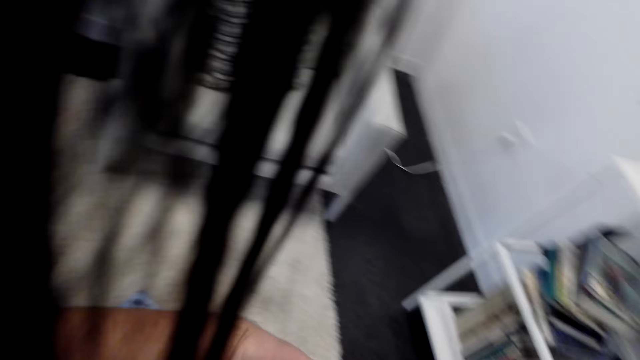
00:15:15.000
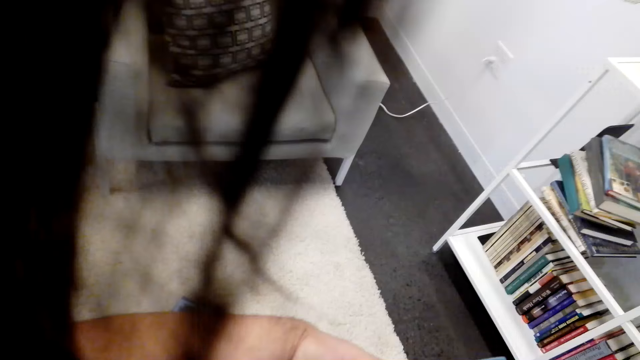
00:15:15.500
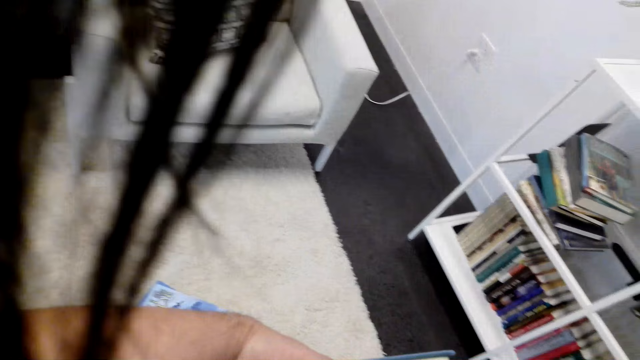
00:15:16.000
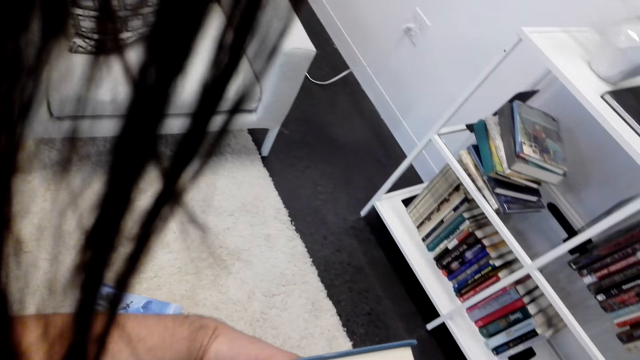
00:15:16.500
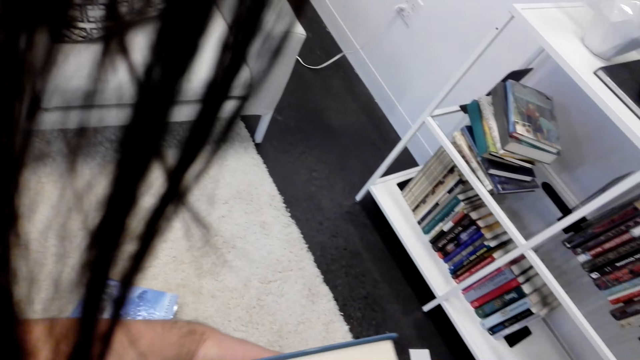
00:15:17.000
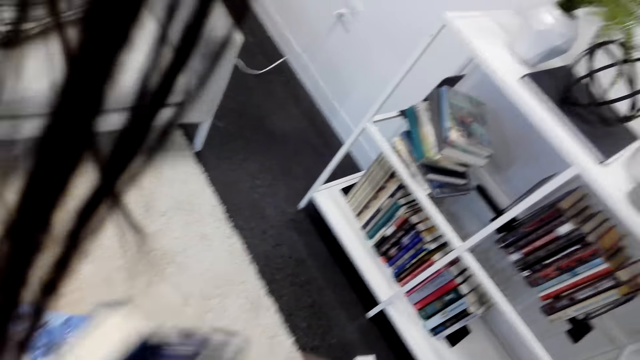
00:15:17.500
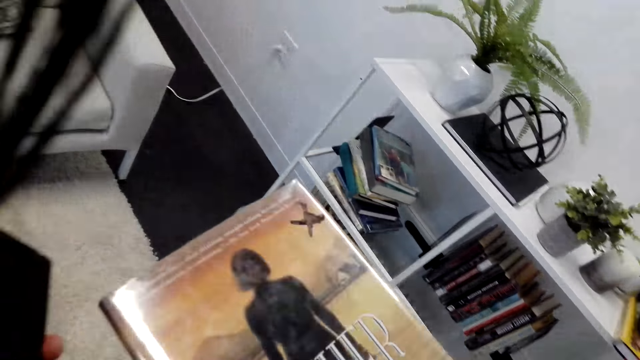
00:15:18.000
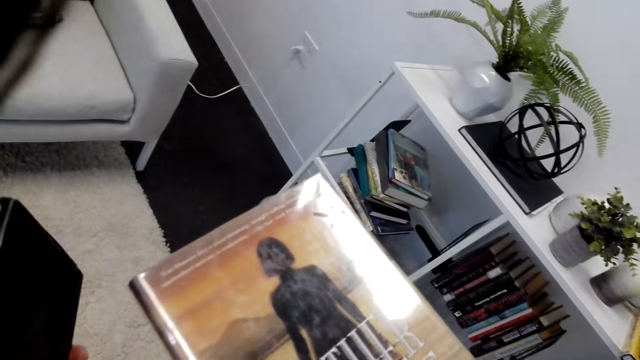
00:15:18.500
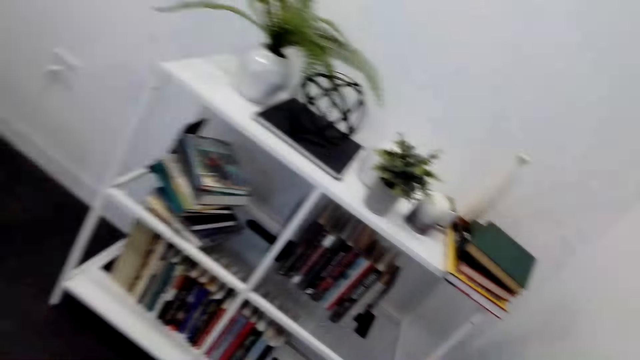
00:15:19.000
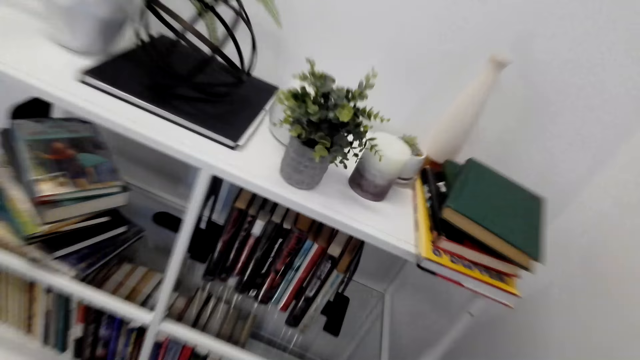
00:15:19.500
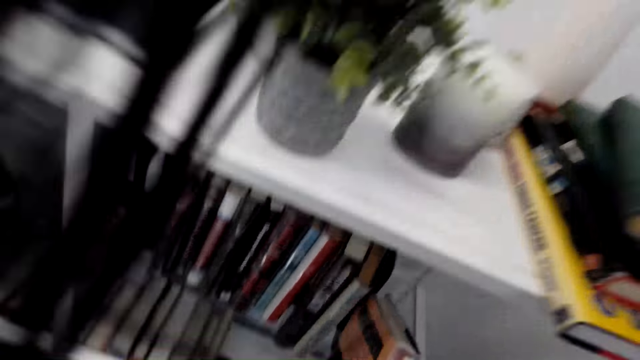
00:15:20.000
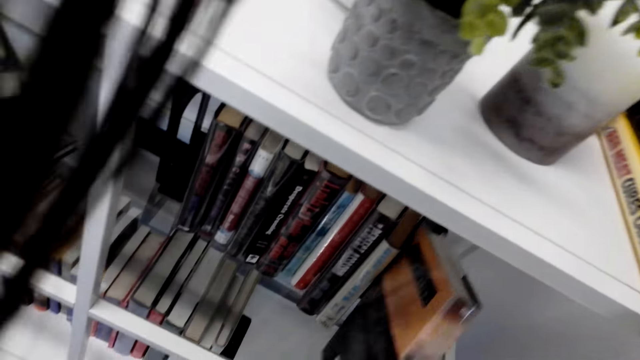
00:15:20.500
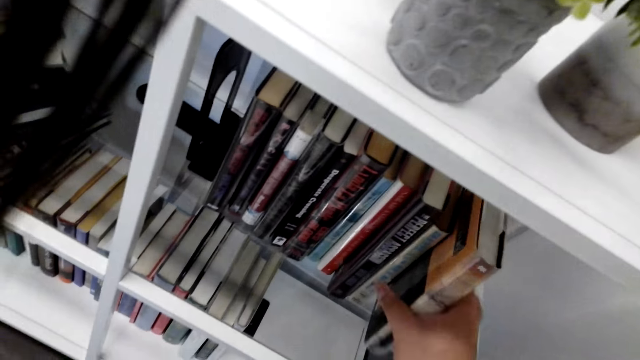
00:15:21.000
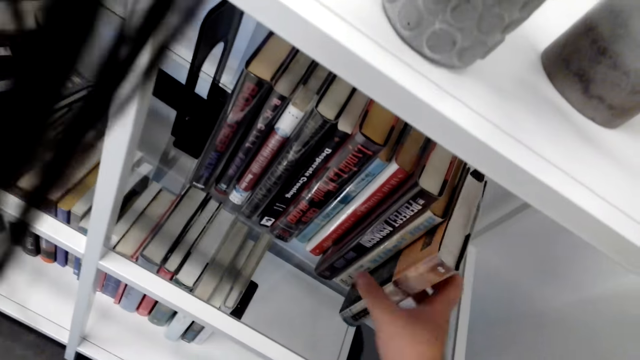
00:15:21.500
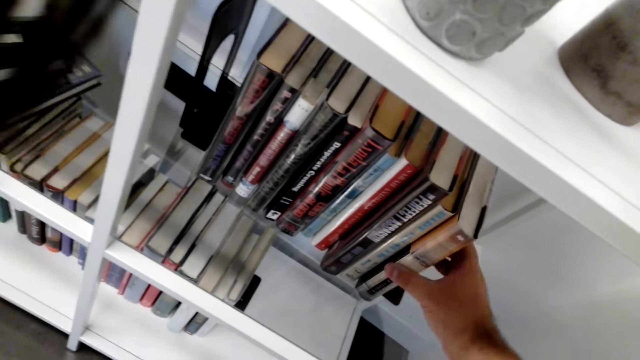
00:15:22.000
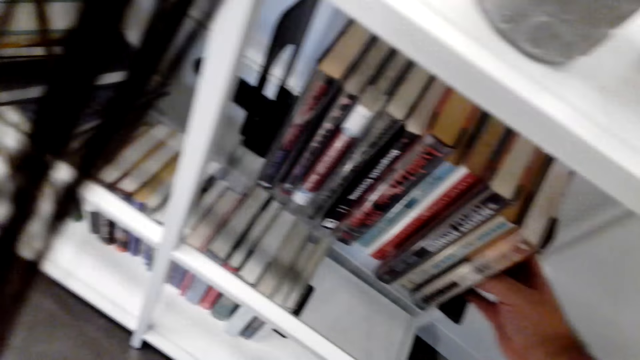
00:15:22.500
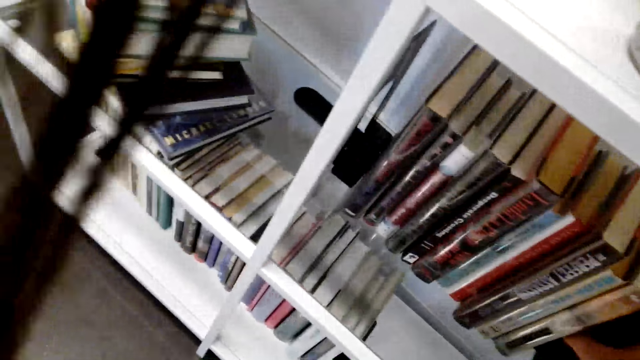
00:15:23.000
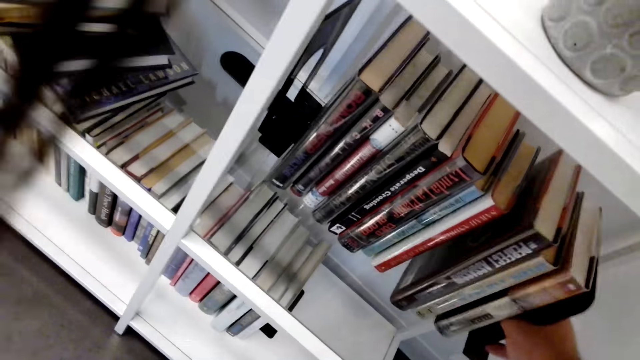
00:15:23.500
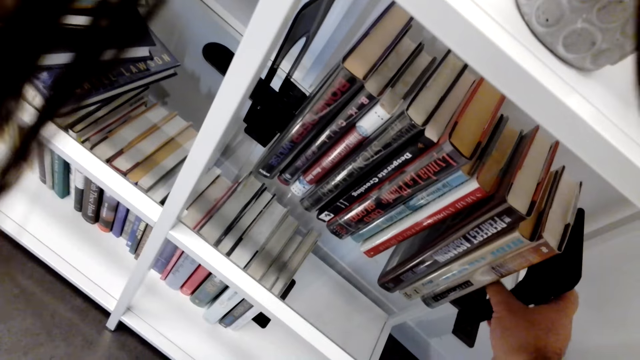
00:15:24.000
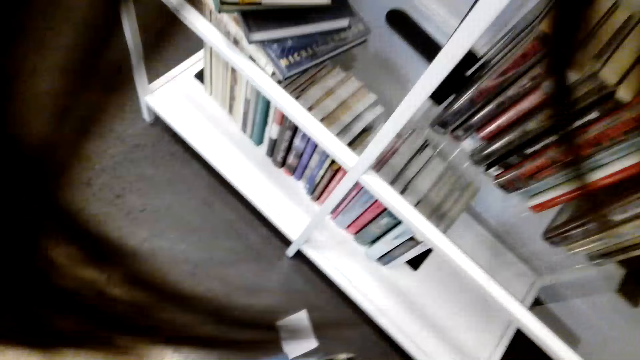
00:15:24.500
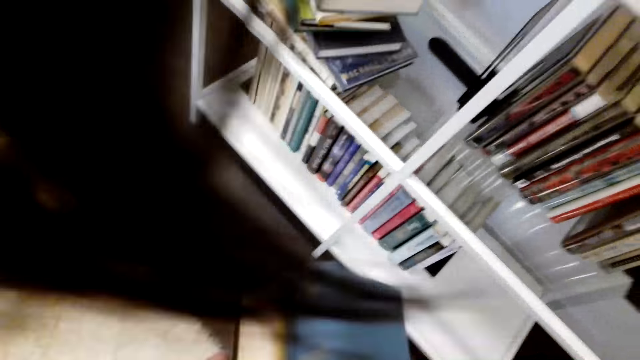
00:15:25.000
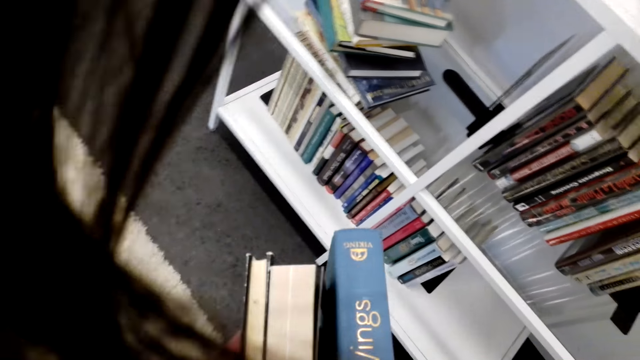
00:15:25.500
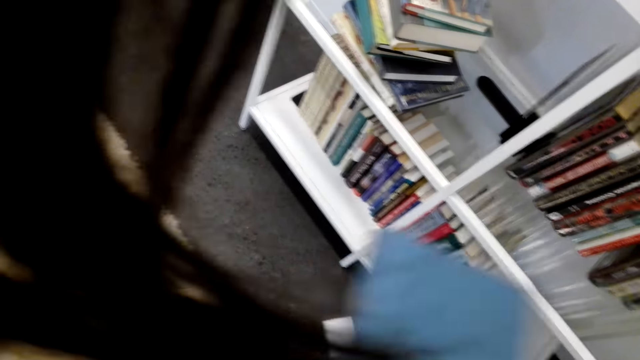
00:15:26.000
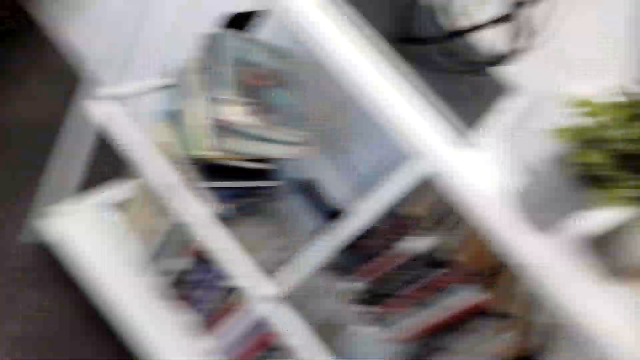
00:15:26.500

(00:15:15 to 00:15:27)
The camera wearer puts the books in the shelf.

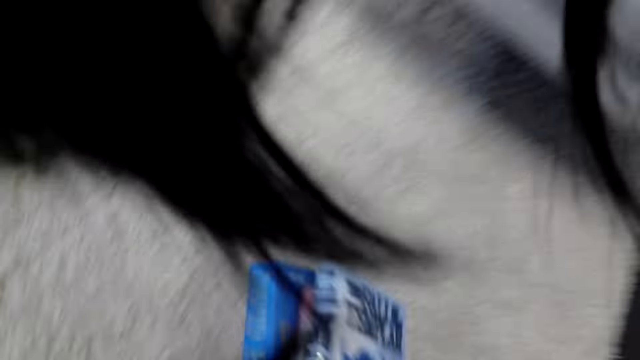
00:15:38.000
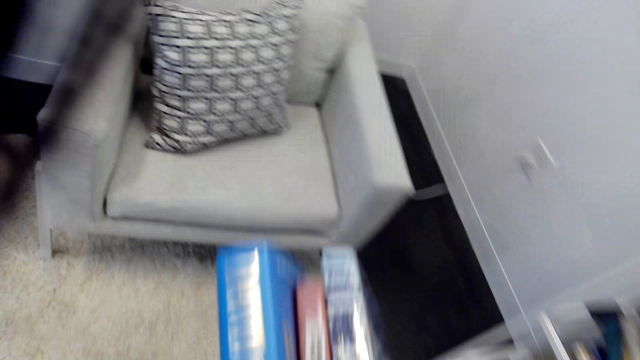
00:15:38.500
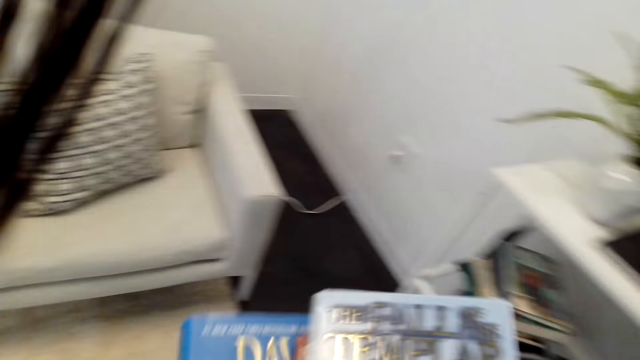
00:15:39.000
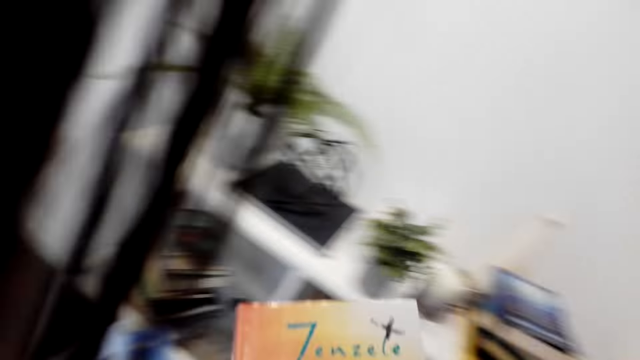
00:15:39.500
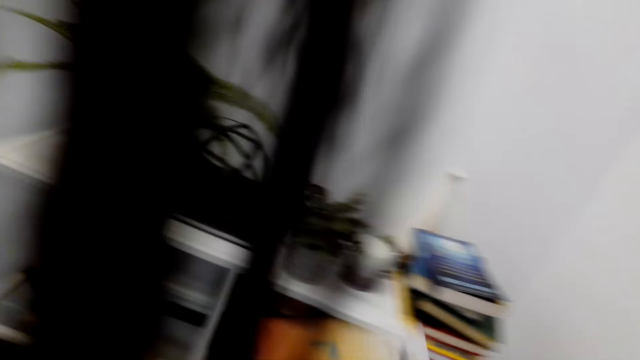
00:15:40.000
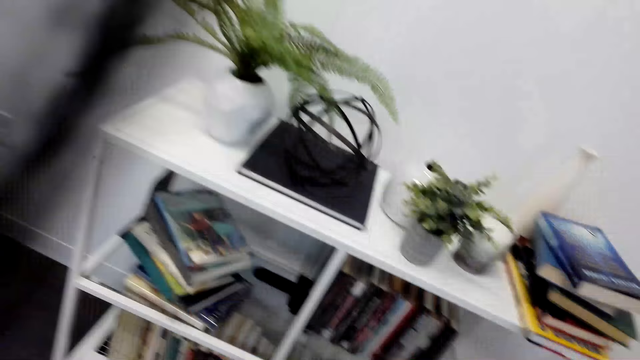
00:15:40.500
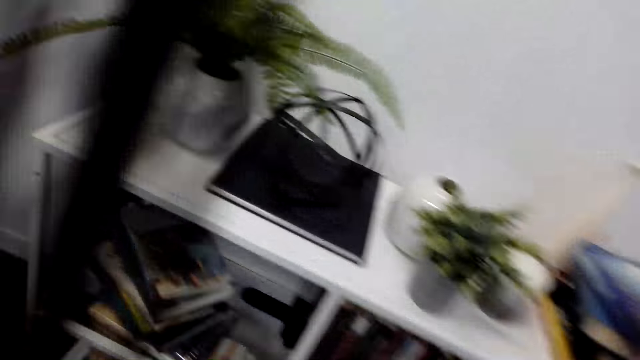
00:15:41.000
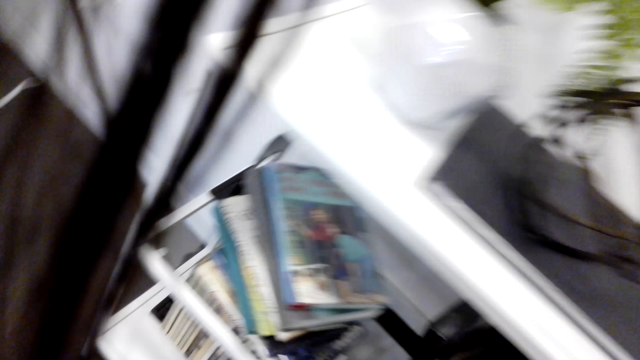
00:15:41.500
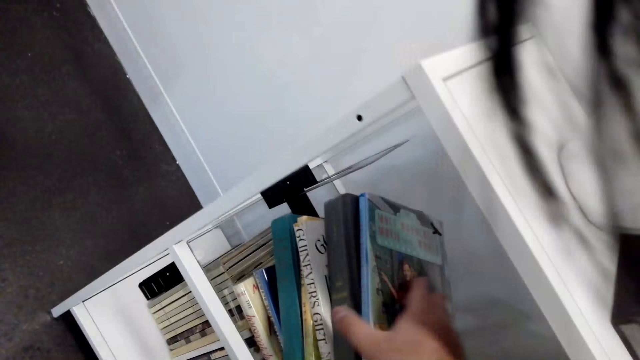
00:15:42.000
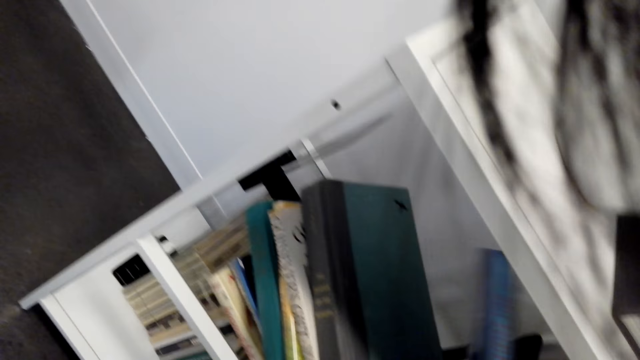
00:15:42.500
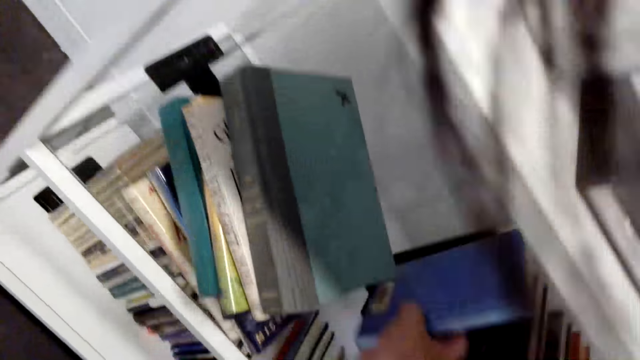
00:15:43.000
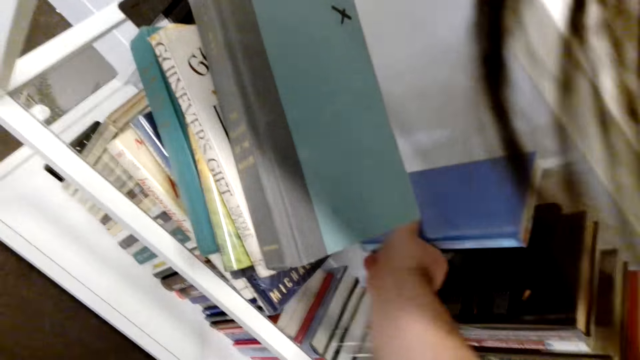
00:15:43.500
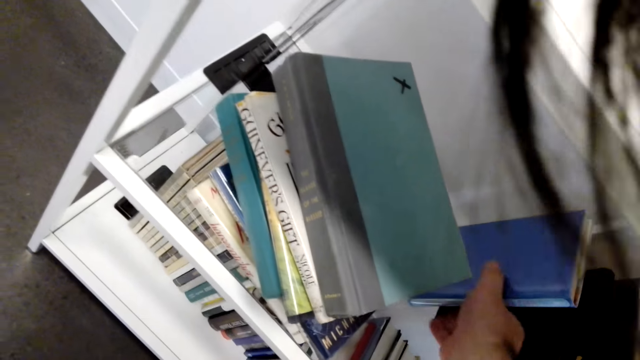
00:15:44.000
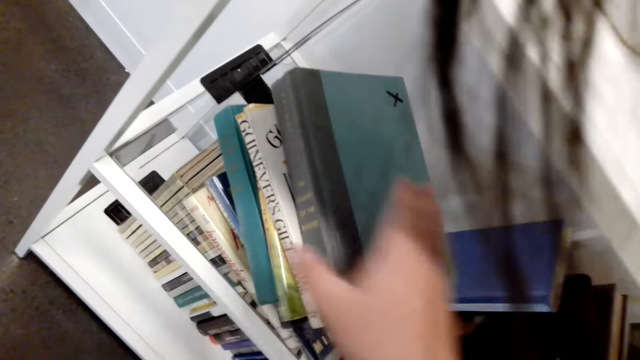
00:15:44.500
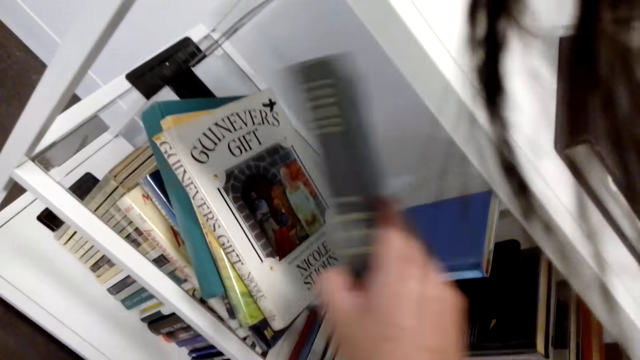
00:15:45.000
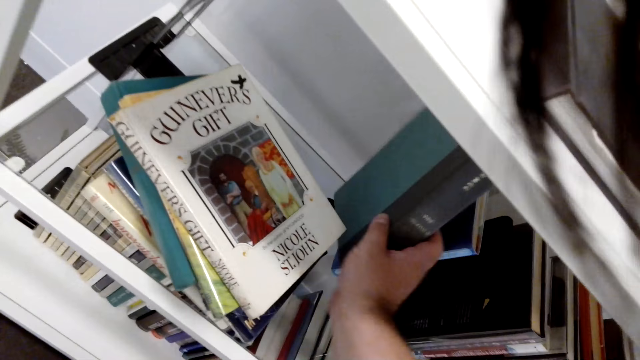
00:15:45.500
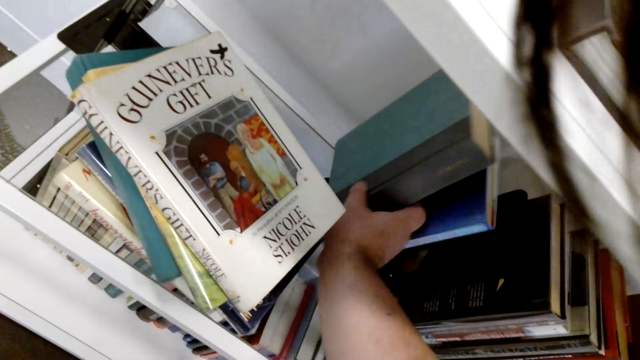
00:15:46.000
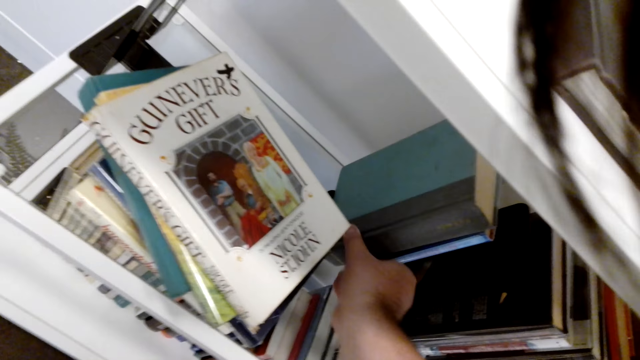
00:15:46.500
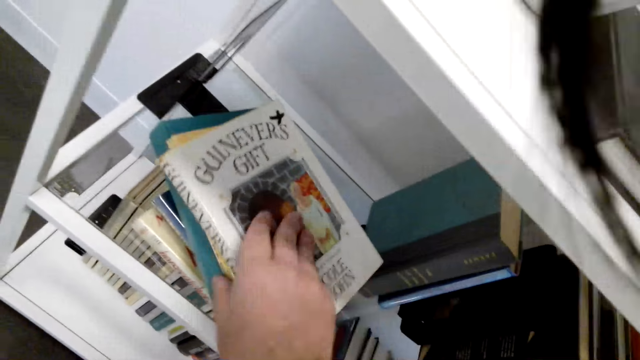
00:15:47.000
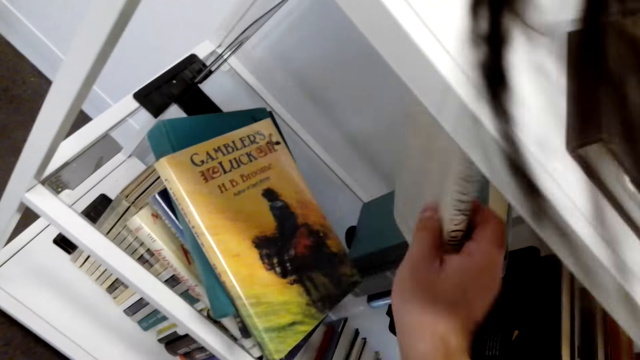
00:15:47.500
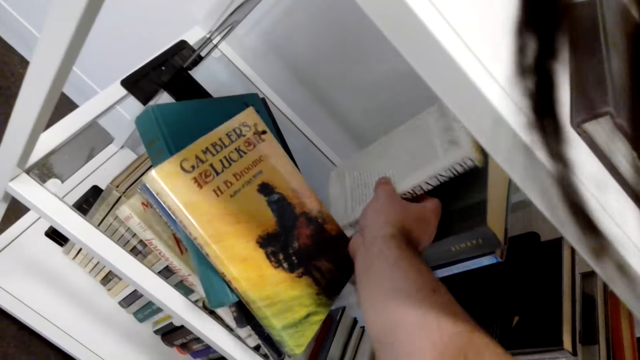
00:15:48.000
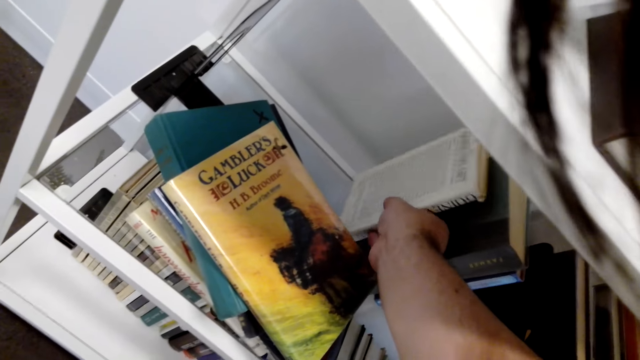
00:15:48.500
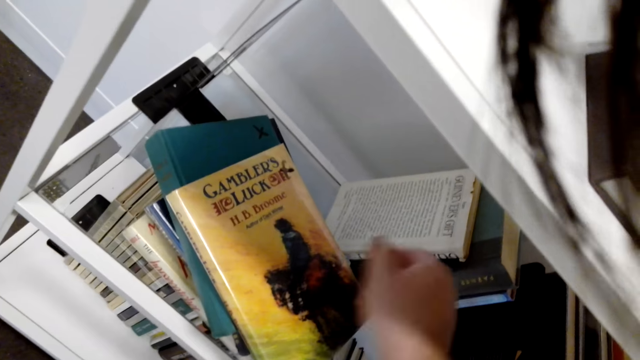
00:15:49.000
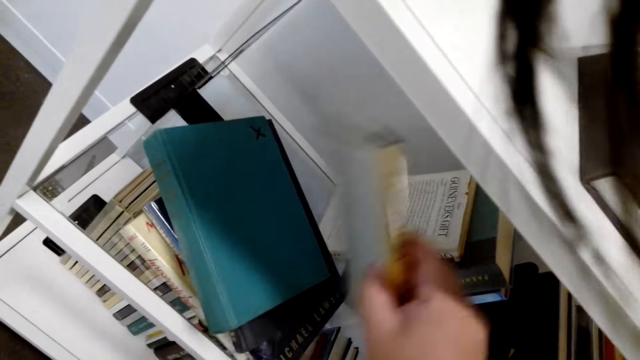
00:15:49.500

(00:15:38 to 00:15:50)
The camera wearer picks another book. They put the books in the shelf. They arrange the books in the shelf.
